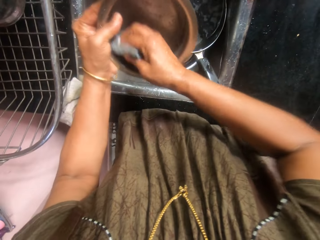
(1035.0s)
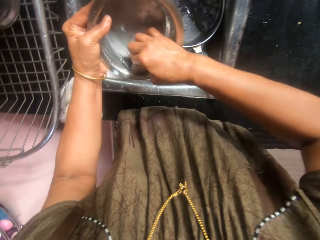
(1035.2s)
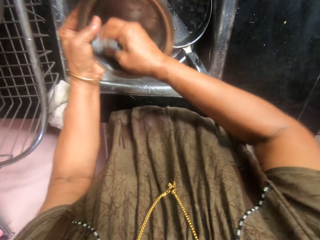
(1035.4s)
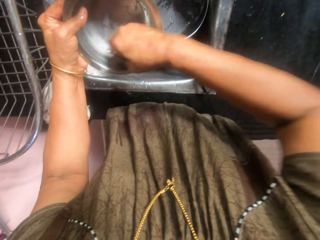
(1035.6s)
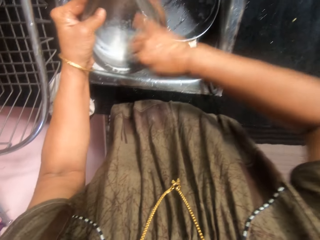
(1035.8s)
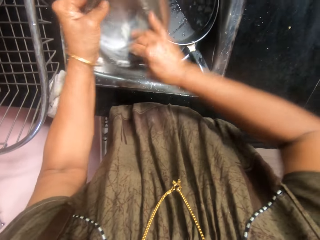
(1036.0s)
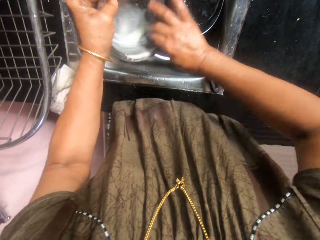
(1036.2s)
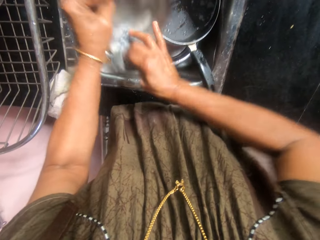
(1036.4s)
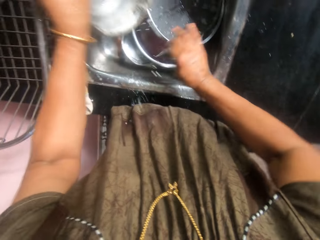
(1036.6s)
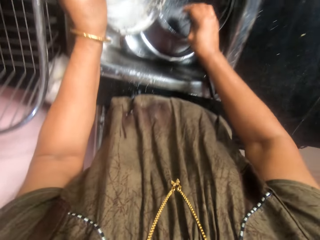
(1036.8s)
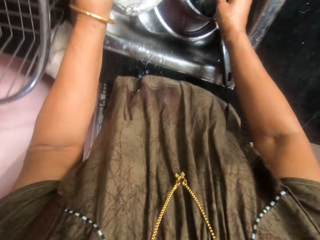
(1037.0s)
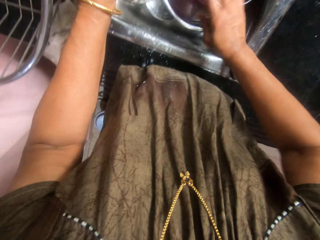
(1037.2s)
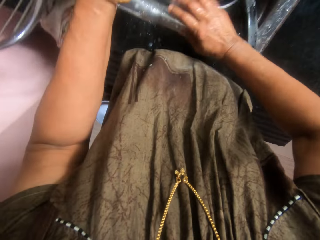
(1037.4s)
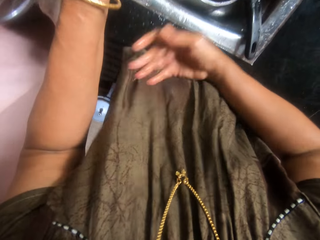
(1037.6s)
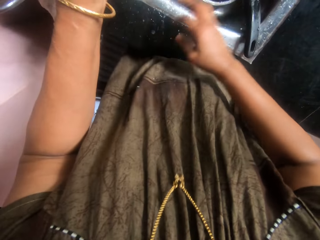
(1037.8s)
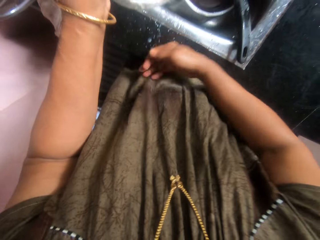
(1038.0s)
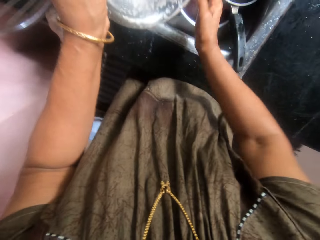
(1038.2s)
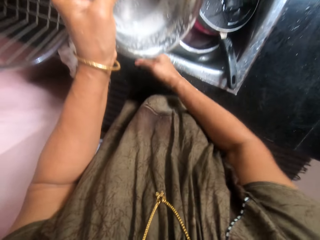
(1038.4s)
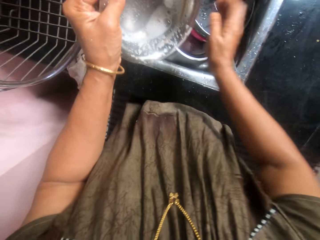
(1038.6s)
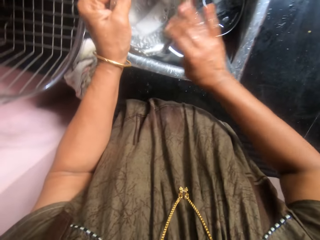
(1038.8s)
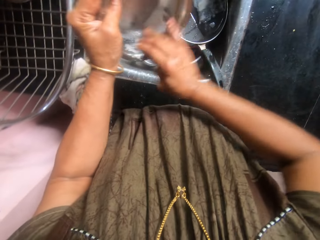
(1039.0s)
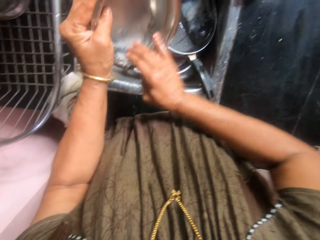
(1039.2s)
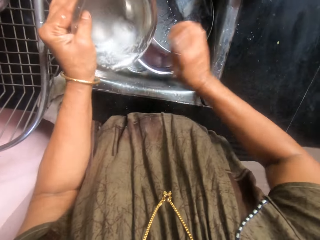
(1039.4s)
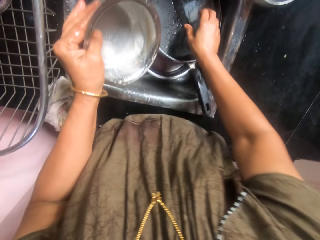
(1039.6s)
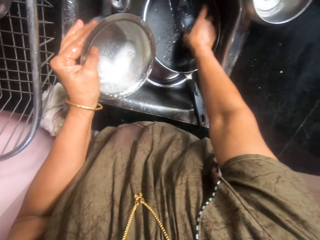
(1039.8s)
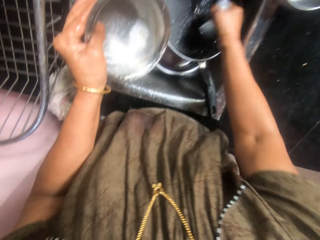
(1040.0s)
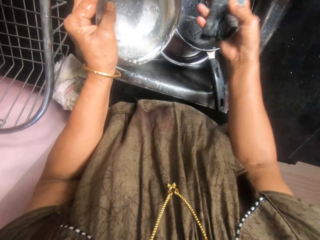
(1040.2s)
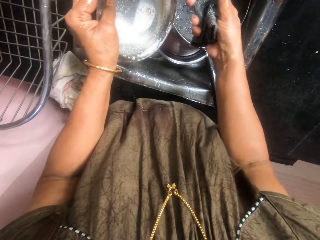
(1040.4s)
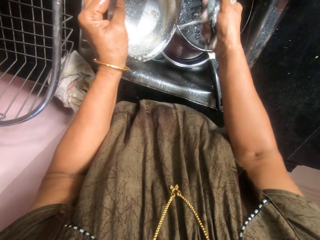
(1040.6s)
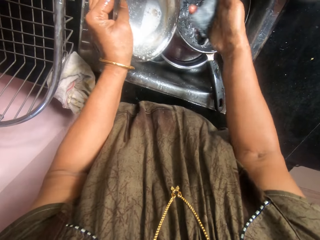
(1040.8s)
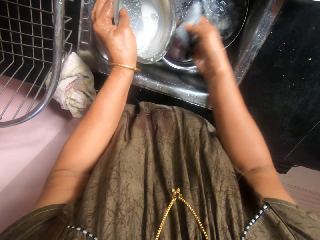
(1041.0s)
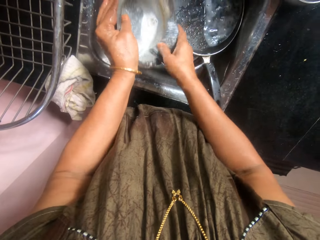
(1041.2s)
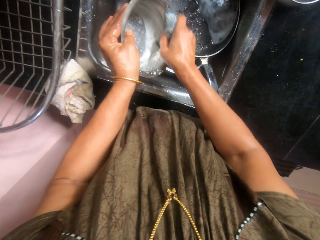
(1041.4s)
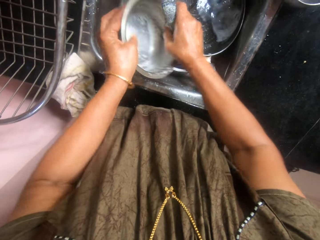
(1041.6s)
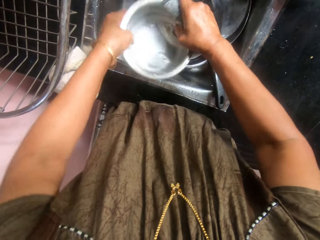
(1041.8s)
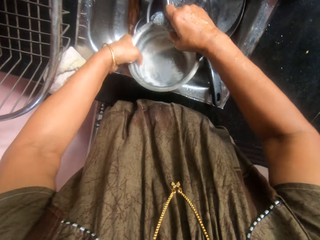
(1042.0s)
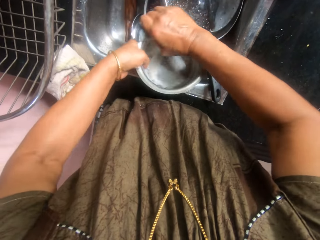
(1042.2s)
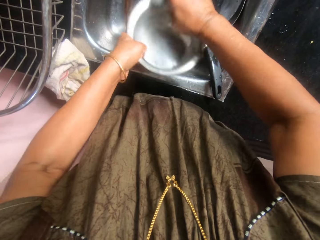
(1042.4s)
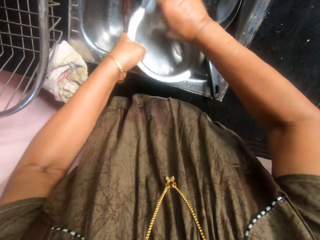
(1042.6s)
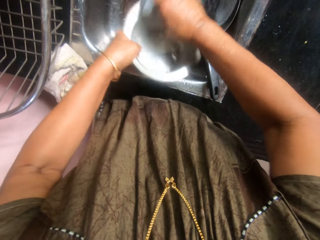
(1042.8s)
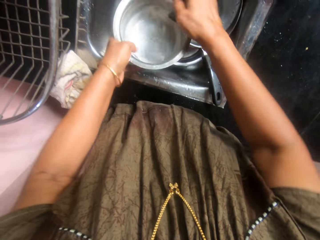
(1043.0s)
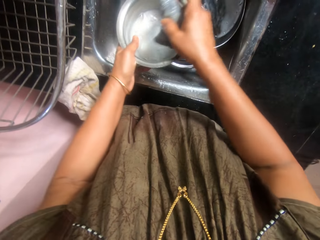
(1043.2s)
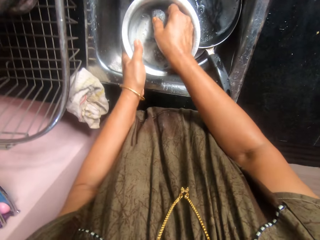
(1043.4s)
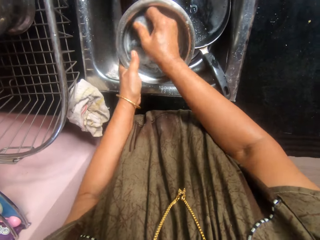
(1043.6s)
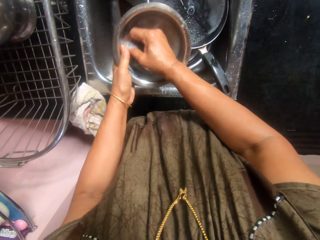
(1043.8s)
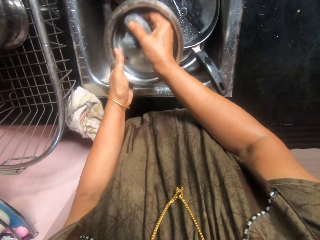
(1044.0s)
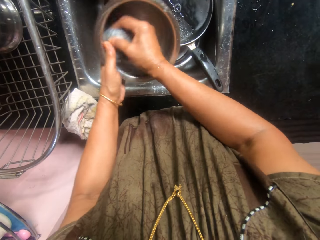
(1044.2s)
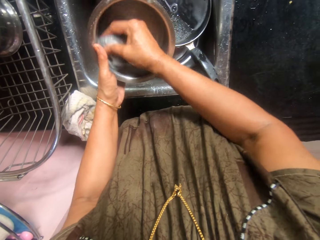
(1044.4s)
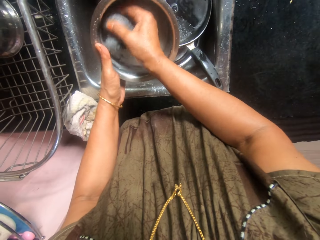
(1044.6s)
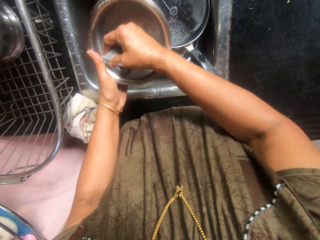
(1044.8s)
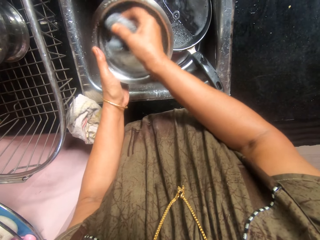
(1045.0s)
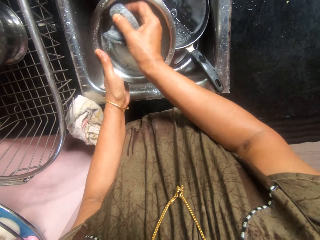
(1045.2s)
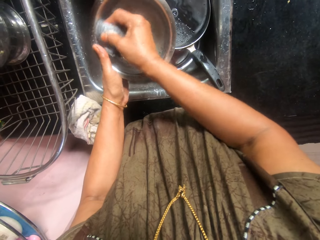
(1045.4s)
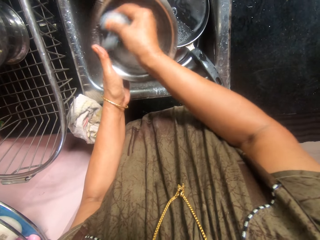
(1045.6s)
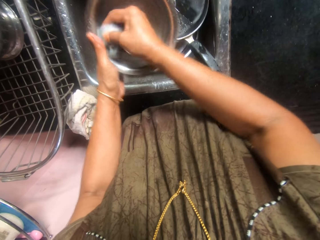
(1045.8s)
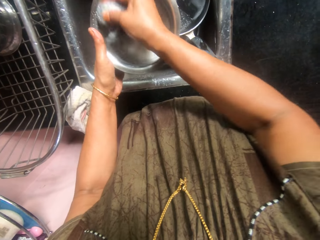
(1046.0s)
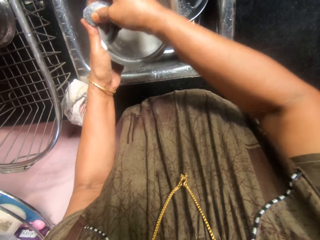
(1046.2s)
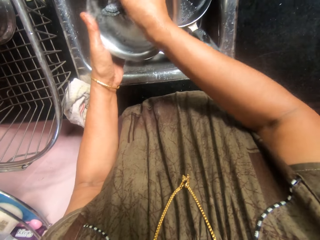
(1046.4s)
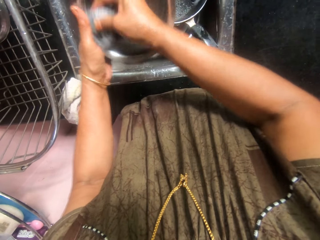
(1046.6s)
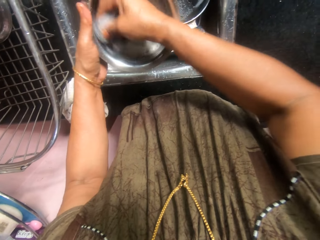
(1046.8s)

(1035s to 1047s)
The camera wearer drops the sponge in the sink. She wipes her cloth with her hand. She wipes the bowl with her hand. She picks up the sponge from the sink. She squeezes the sponge. She washes the stainless bowl with the sponge.

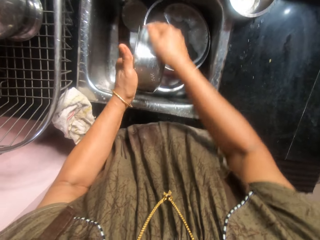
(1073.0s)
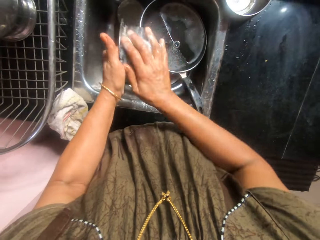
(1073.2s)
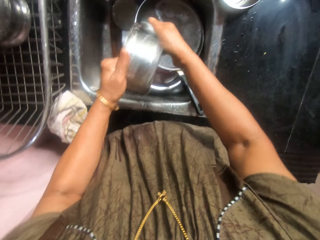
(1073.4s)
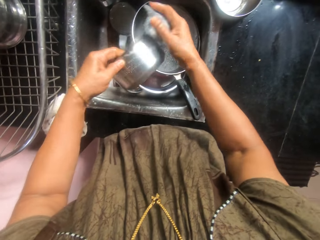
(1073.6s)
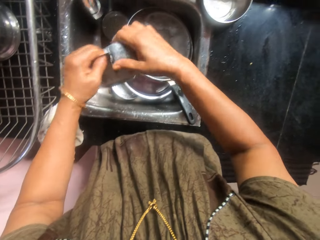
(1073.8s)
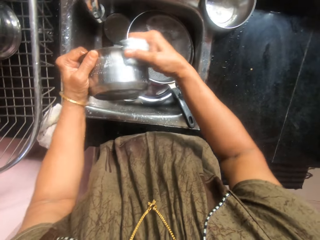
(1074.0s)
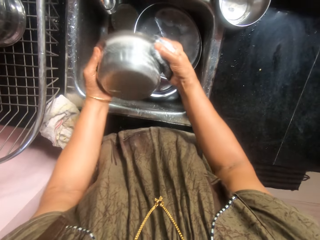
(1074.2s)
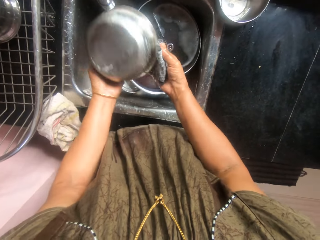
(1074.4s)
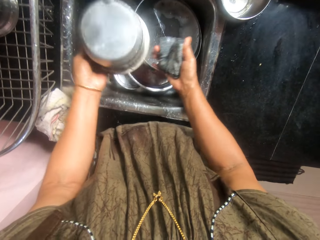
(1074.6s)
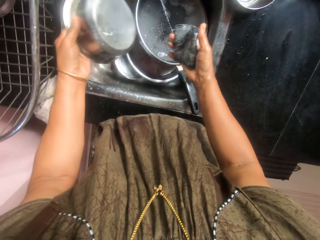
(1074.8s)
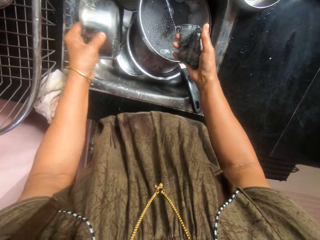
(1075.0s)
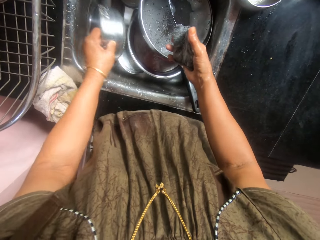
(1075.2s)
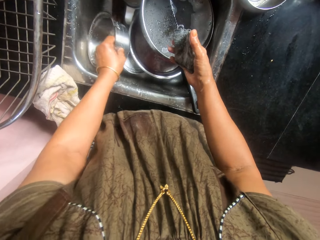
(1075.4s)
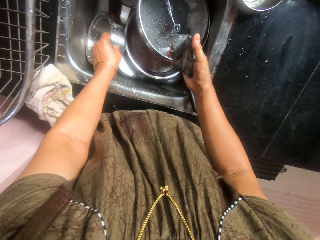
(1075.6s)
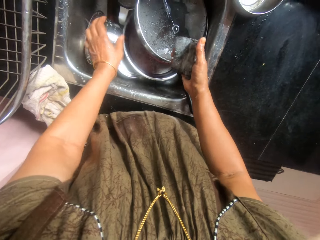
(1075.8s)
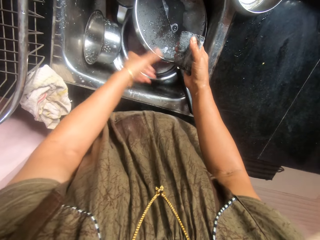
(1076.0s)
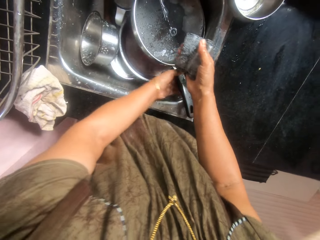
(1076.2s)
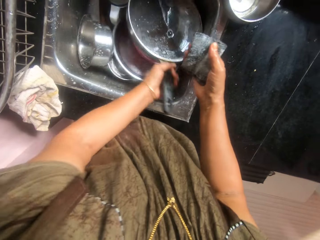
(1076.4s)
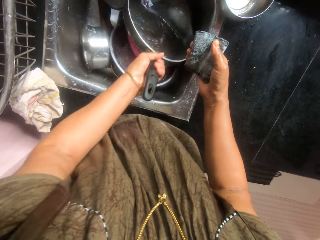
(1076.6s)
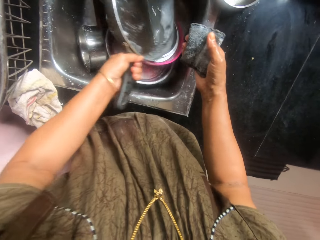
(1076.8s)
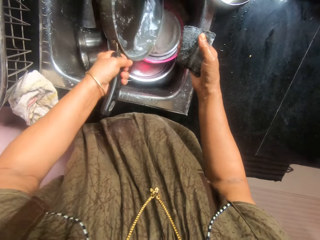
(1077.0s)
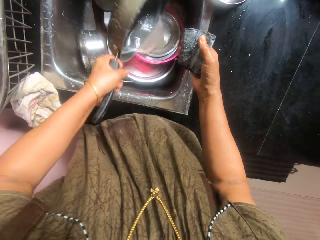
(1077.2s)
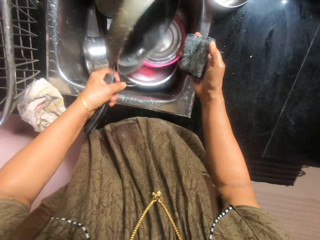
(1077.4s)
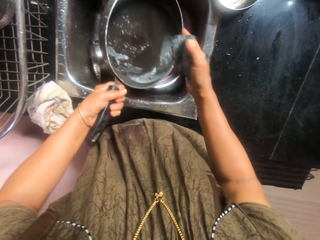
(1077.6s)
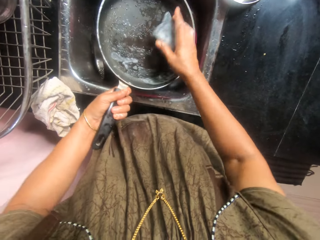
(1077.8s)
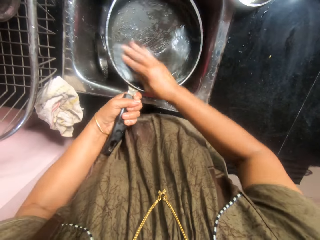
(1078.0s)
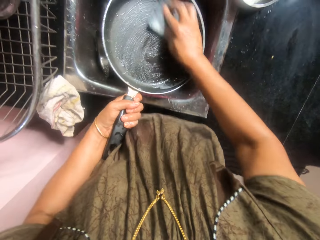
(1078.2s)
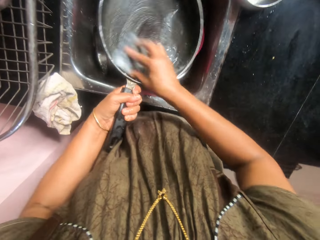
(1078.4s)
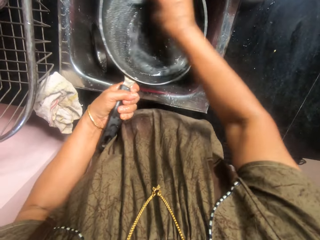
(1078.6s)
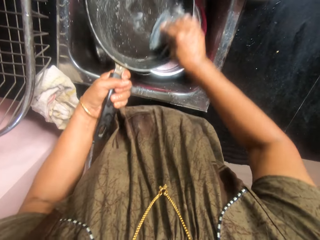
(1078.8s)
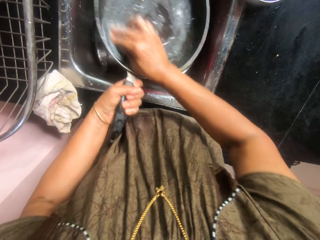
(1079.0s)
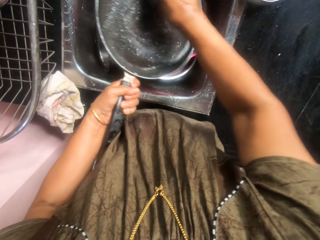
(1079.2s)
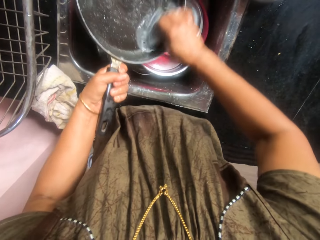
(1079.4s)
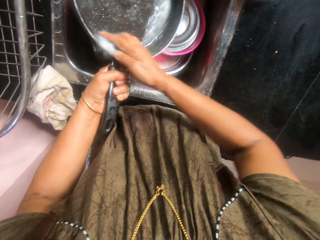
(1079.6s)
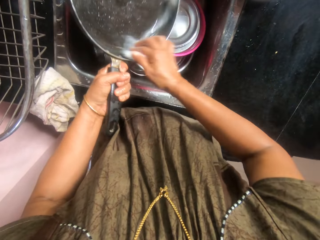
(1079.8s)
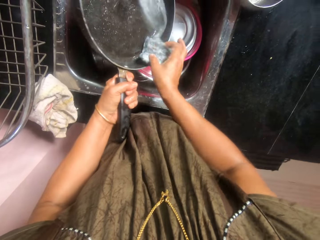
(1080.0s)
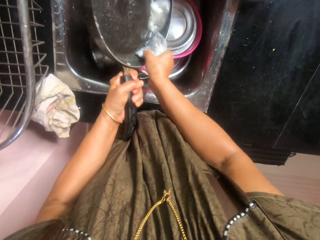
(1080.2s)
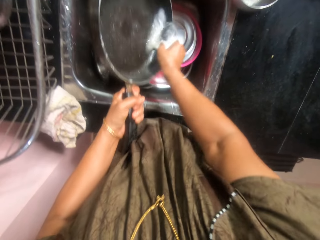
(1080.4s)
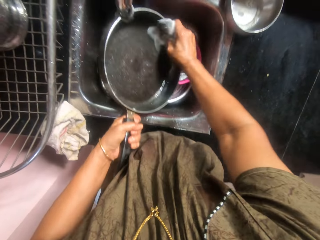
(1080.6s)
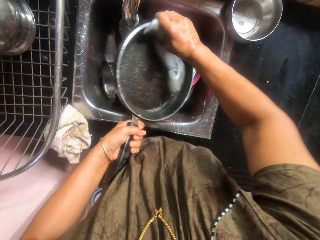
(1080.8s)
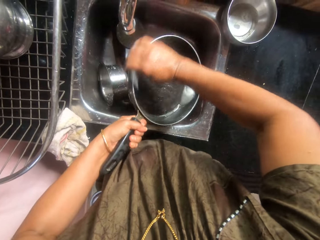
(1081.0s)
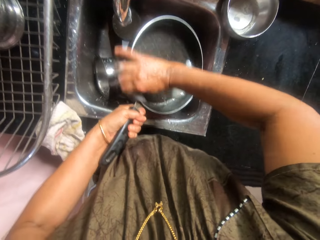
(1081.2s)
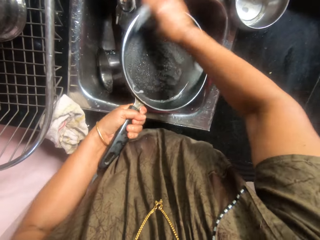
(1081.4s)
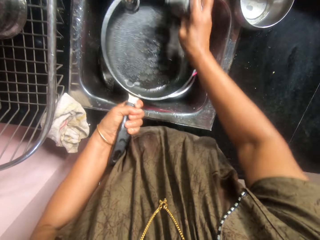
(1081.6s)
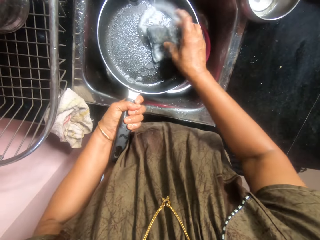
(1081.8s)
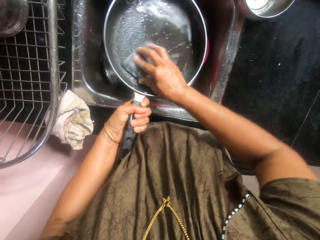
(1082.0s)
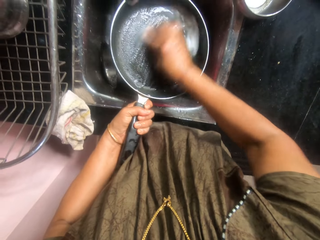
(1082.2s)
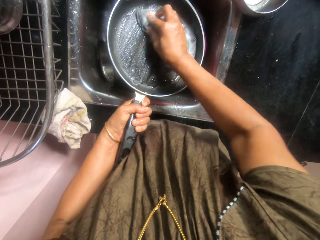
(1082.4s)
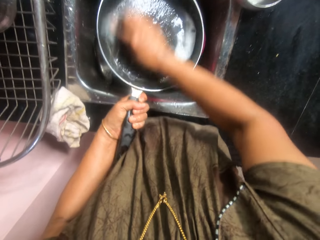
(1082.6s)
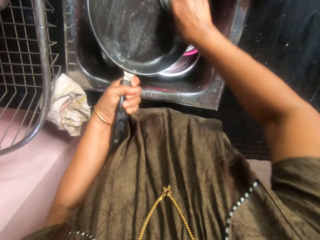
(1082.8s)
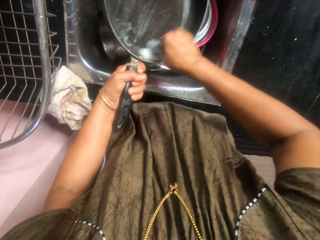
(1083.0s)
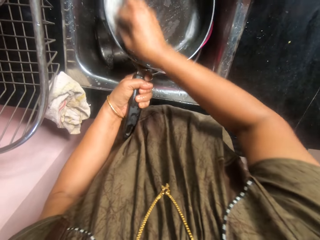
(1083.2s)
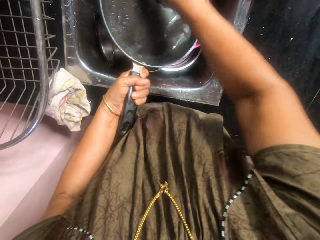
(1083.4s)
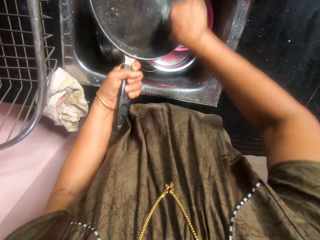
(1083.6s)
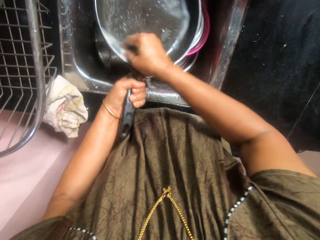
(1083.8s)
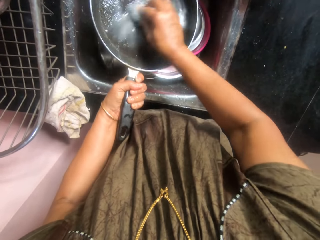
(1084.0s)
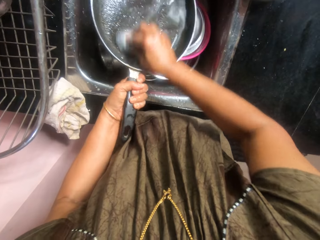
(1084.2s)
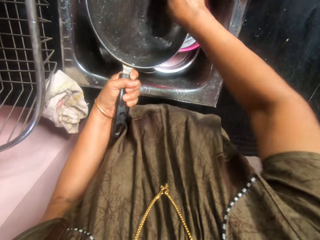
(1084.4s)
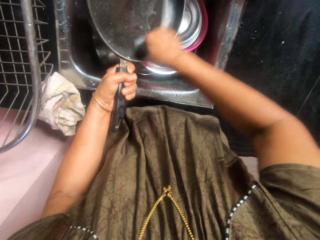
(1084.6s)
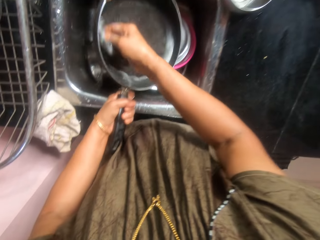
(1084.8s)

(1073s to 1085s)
The camera wearer drops the stainless bowl in the sink. They pick up a pan from the sink. They wash the frying pan with the sponge.
